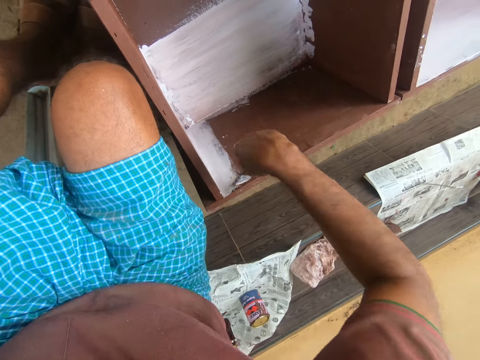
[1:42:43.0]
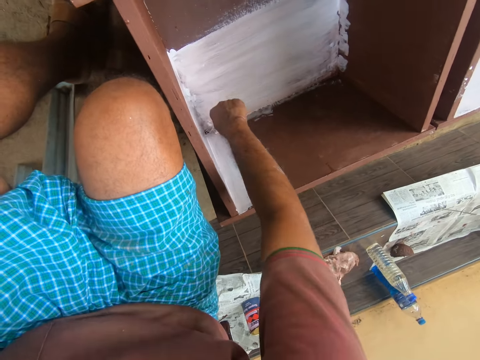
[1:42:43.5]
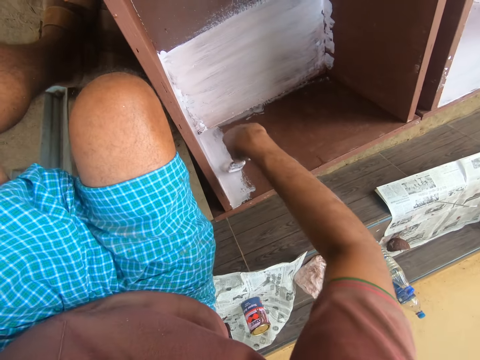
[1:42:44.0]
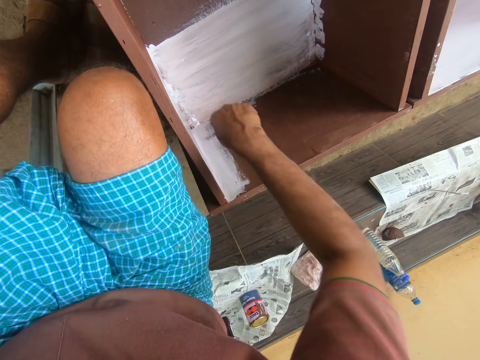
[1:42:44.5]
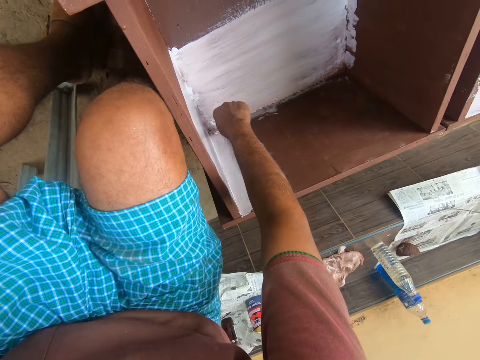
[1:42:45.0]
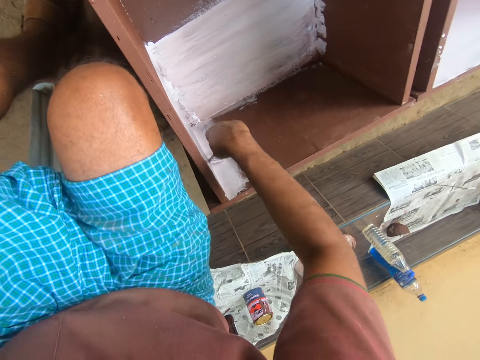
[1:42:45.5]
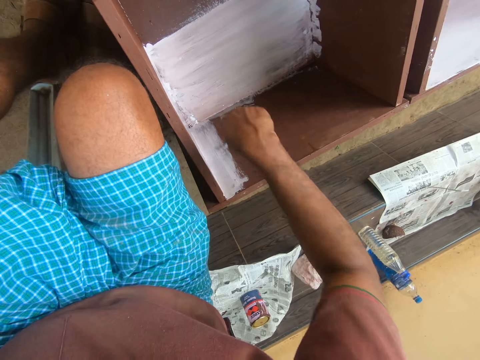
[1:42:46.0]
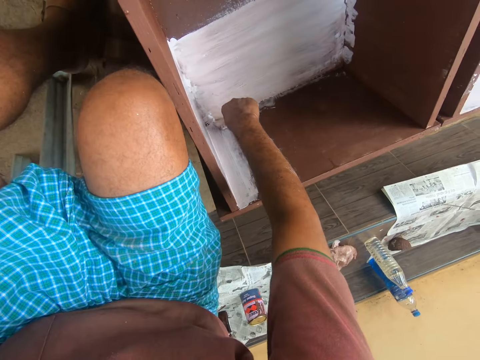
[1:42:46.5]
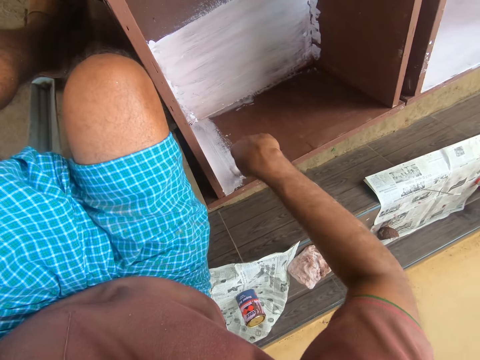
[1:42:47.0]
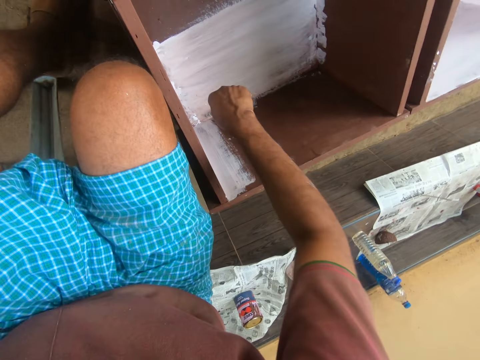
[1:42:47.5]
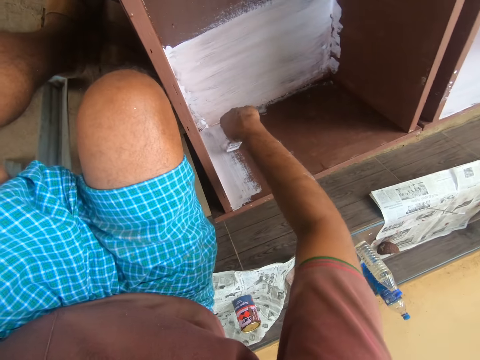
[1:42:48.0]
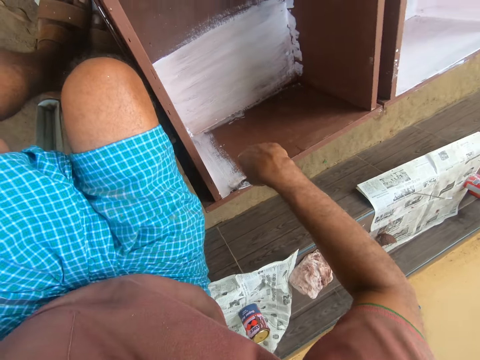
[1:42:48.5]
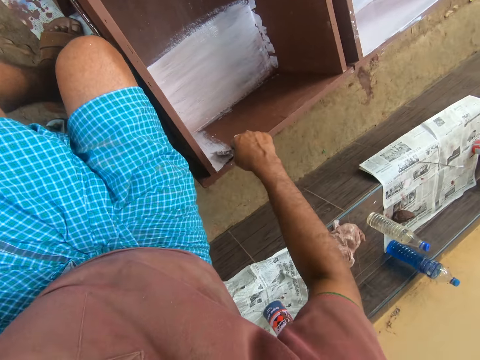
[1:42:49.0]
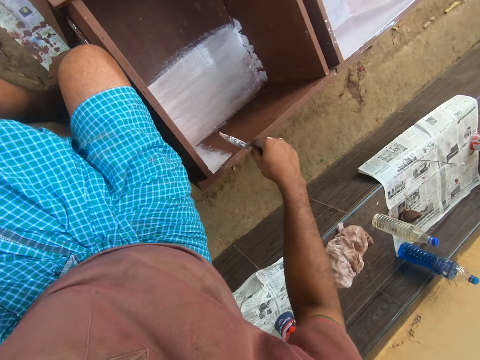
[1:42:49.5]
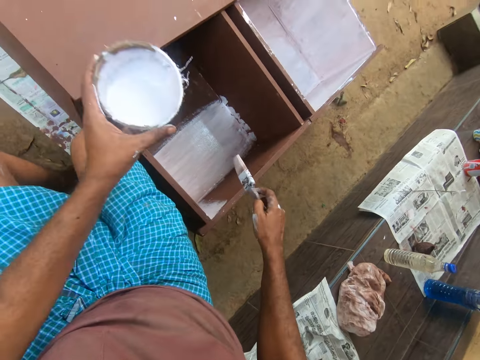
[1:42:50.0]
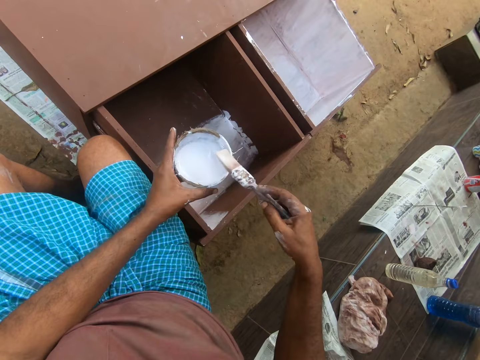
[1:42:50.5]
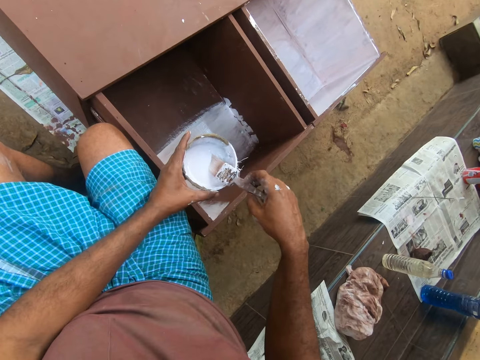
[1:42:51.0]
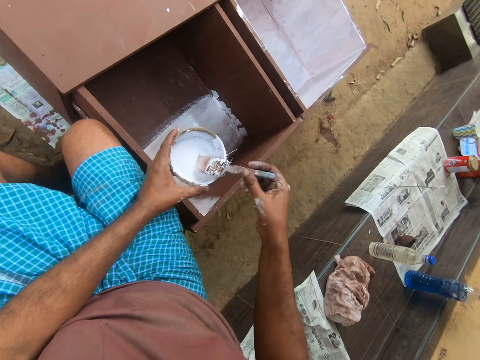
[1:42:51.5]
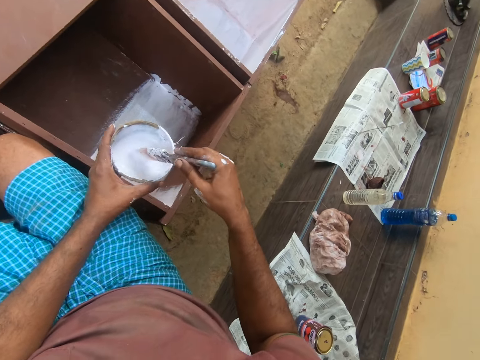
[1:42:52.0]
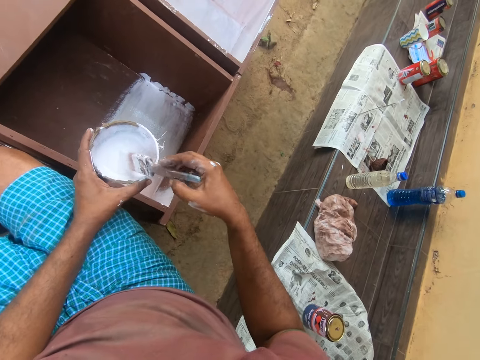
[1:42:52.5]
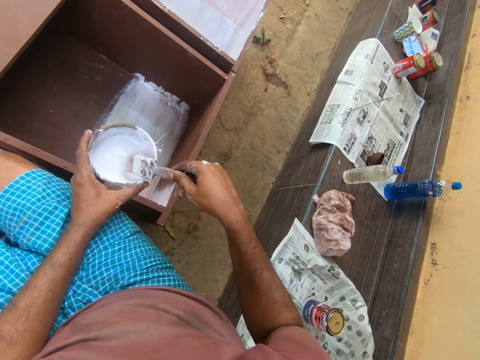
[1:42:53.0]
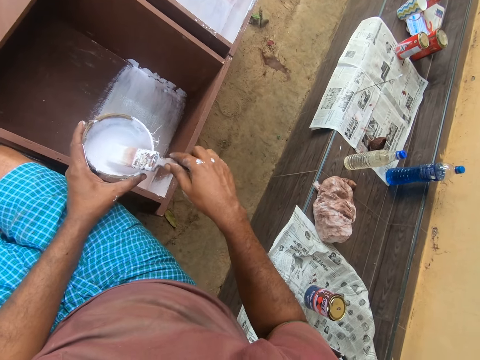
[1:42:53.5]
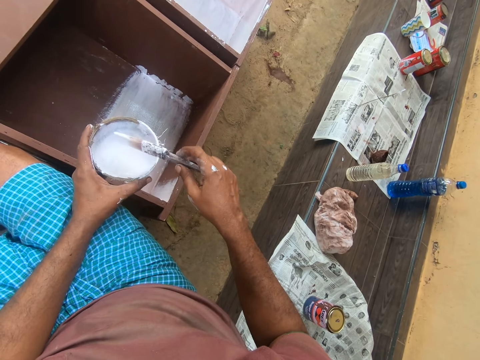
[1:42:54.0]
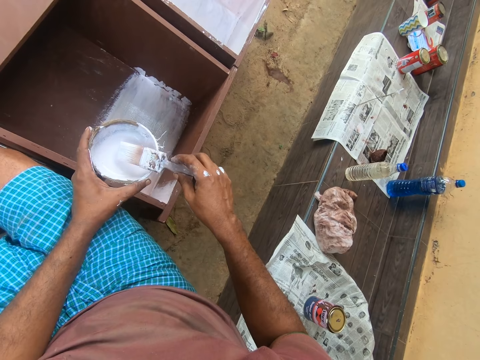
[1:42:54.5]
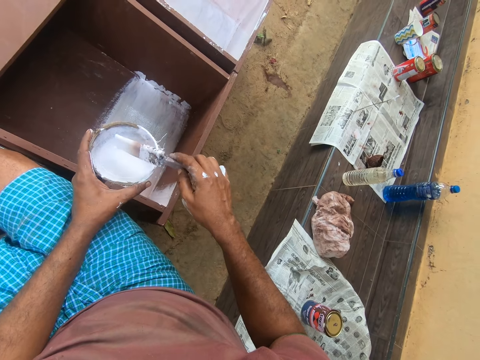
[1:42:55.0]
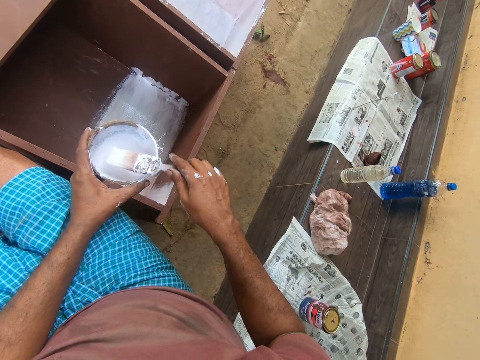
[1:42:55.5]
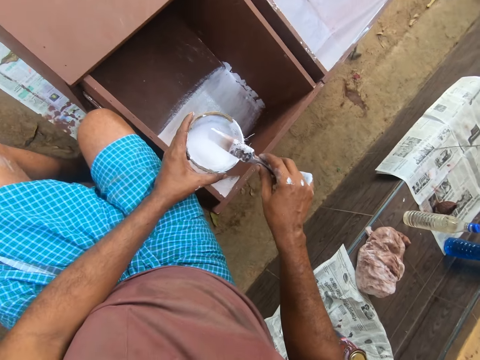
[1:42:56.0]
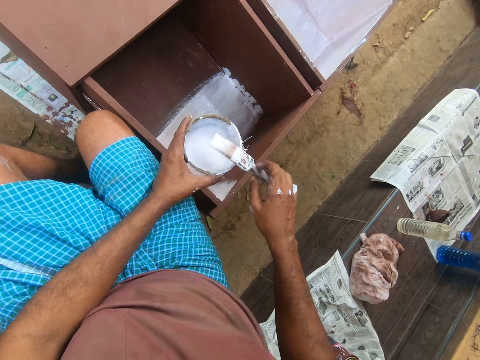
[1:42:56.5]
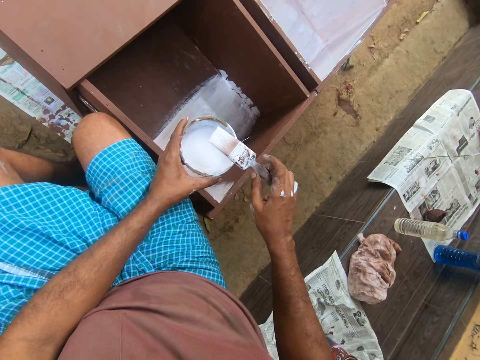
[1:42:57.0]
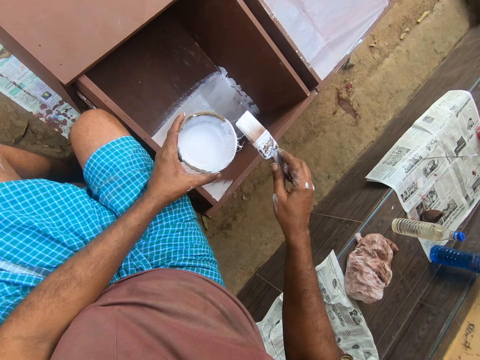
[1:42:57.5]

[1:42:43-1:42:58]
The camera wearer paints the cabinet using the brush. He does so repeatedly. He dips the paintbrush in the paint container in his left hand. He turns the paintbrush. He turns the brush repeatedly.

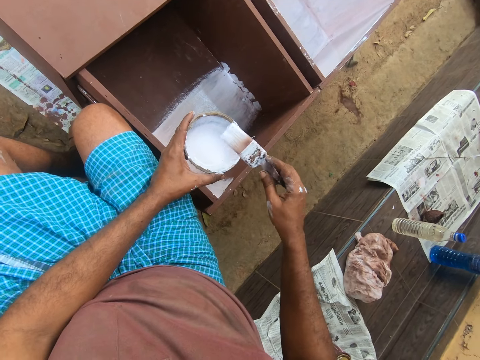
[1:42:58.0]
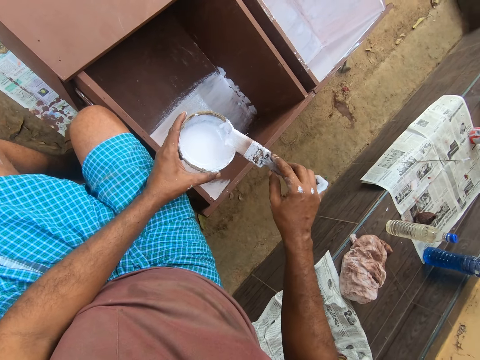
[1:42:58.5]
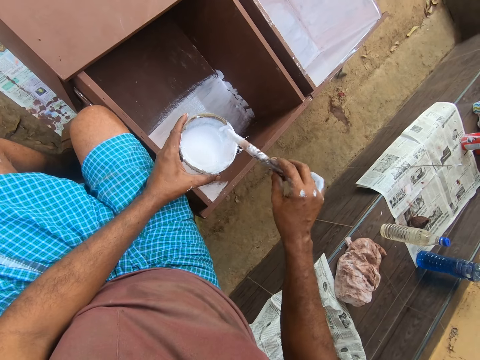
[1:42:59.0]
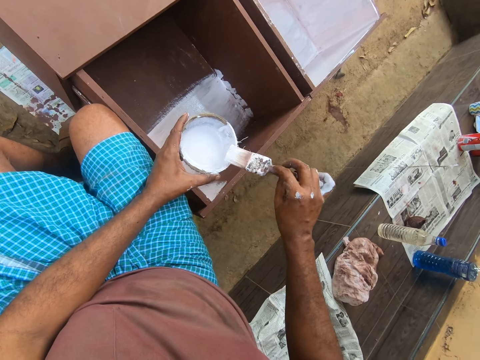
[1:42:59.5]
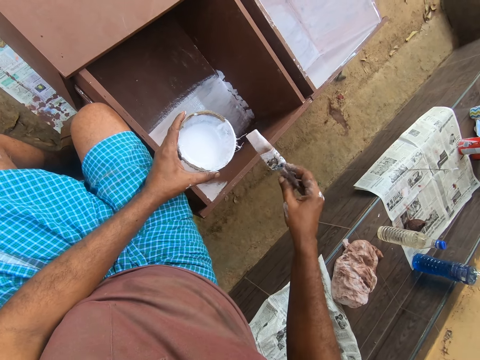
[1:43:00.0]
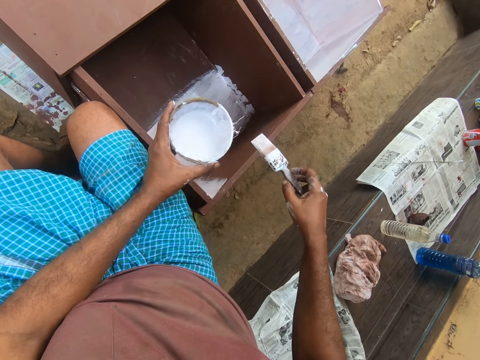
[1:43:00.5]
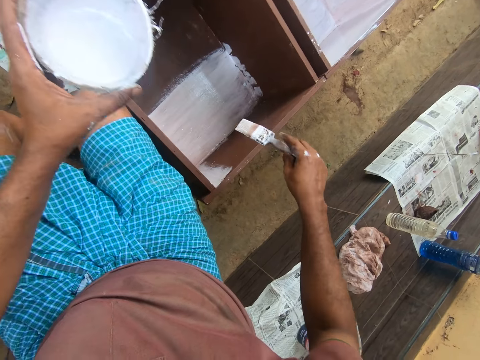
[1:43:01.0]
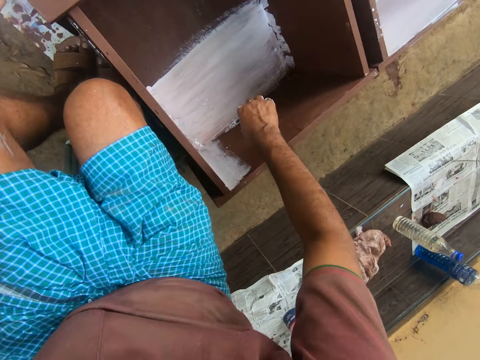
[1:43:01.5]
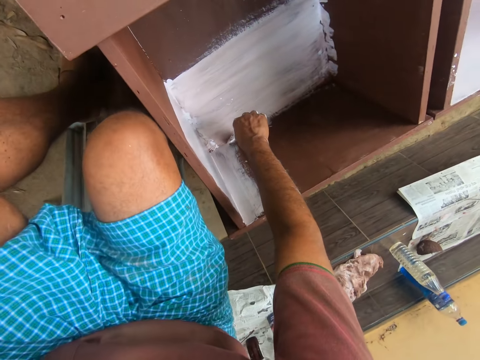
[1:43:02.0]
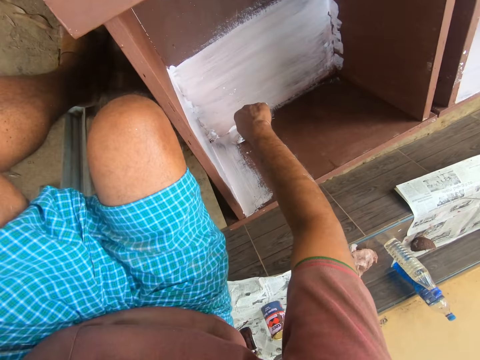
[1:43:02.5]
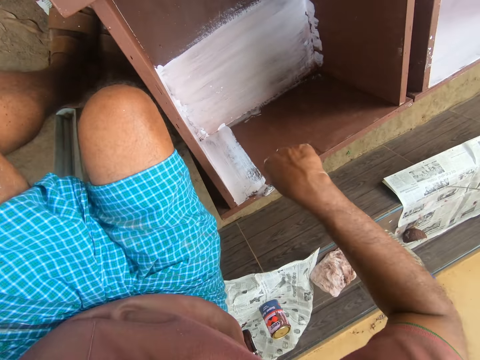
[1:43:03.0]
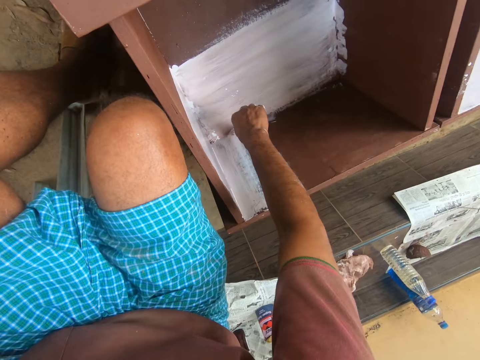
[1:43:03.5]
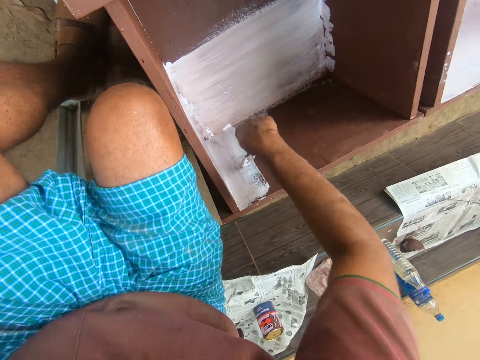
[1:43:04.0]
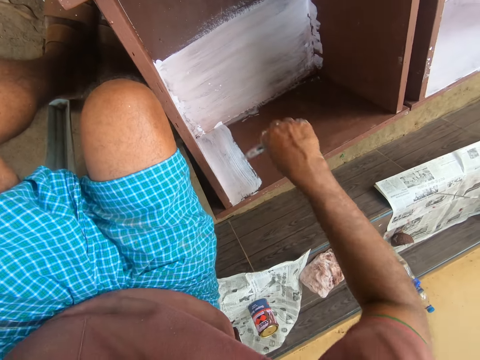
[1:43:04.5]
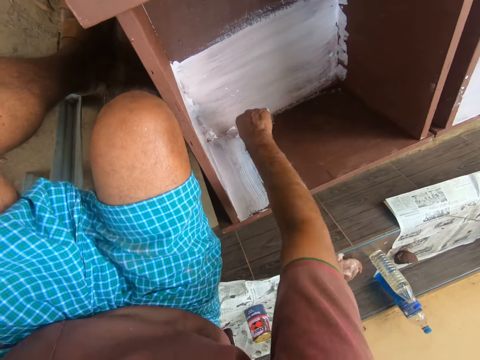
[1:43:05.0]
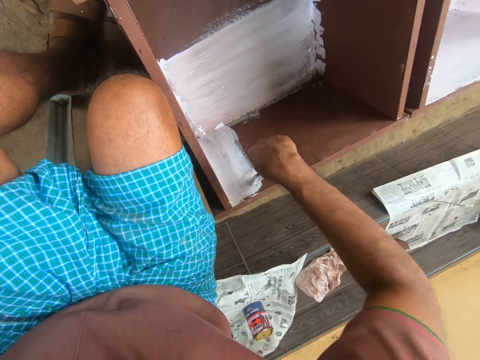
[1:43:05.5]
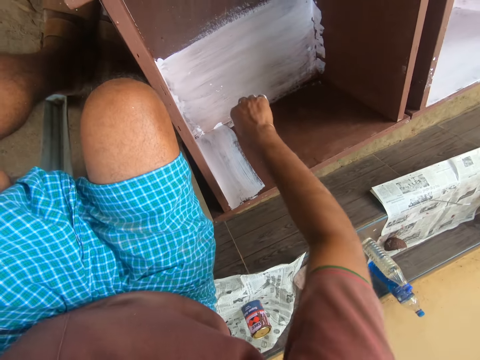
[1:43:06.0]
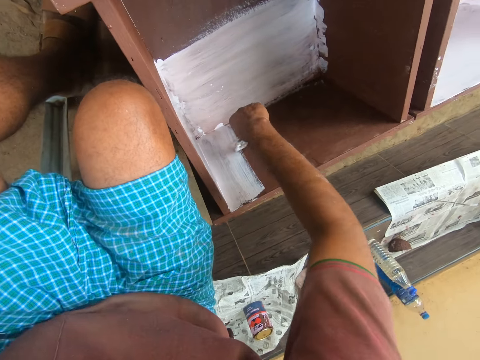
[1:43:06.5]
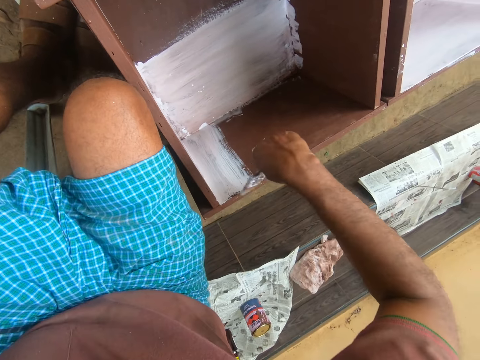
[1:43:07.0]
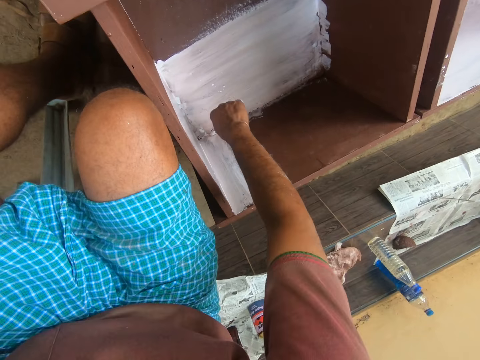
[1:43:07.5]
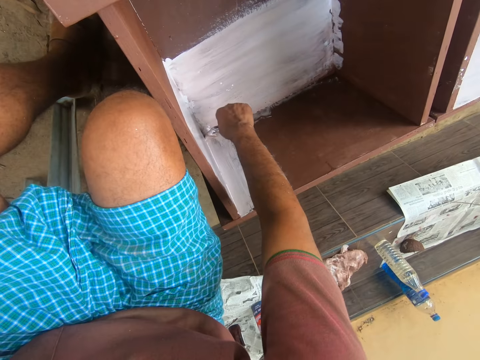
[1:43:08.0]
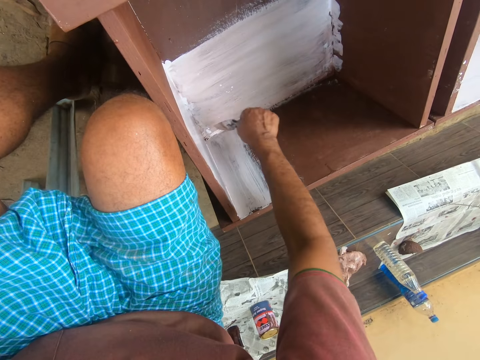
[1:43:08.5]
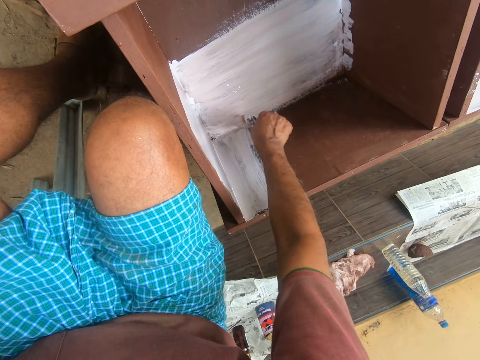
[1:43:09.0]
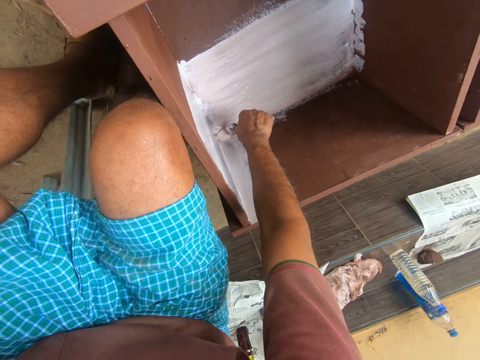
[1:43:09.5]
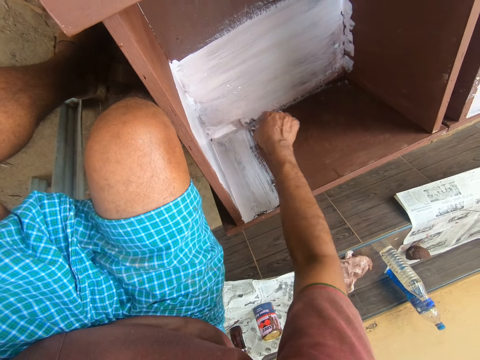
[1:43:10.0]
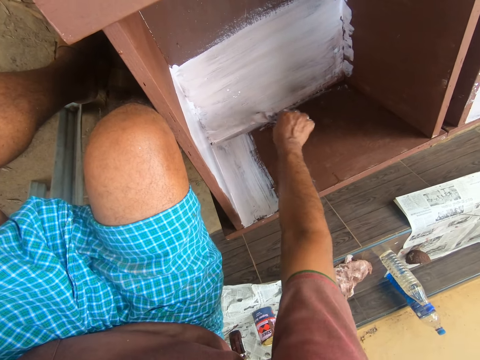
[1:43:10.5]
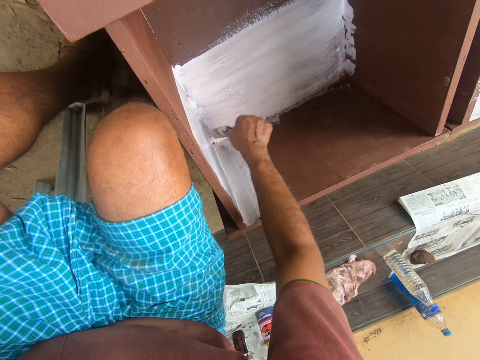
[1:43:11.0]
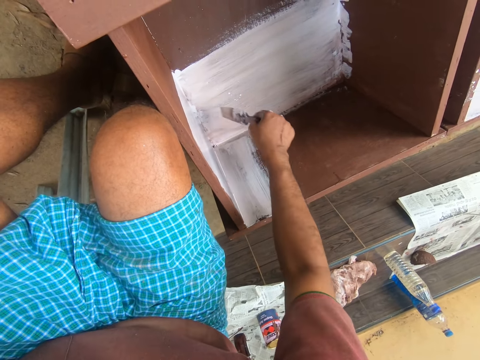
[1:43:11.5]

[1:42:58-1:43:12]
The camera wearer rubs the paintbrush on the edge of the paint container. He paints the wardrobe with the paintbrush with his right hand repeatedly.
